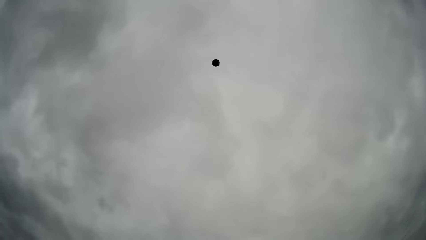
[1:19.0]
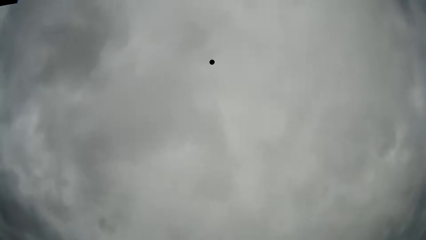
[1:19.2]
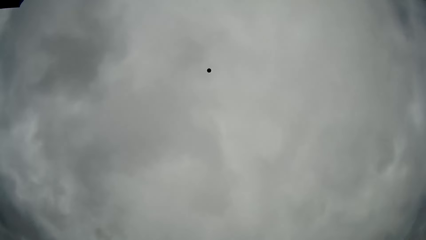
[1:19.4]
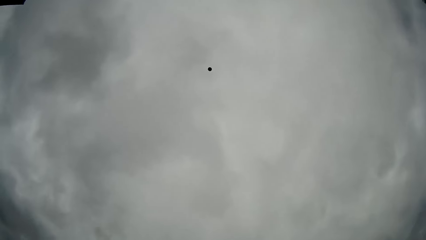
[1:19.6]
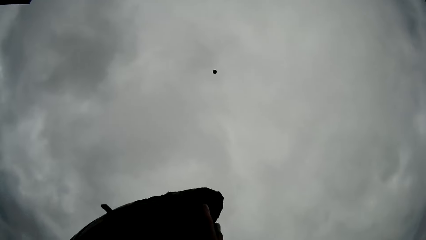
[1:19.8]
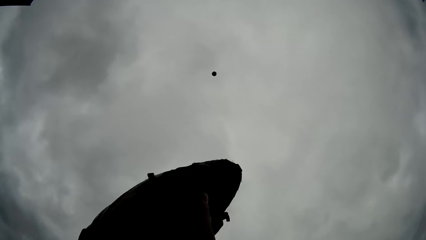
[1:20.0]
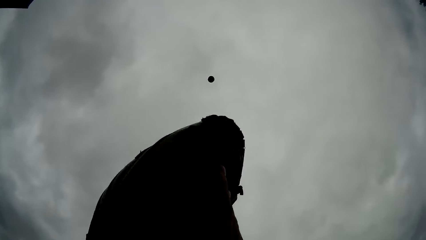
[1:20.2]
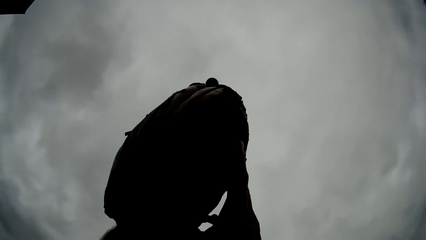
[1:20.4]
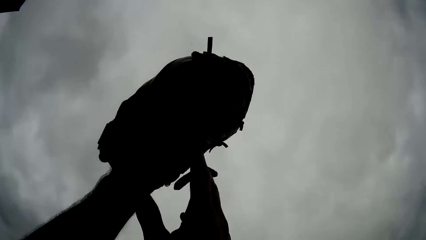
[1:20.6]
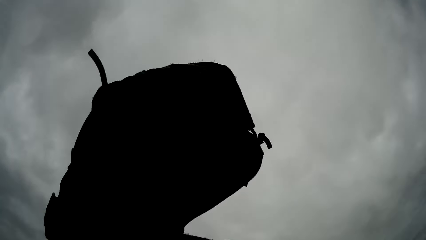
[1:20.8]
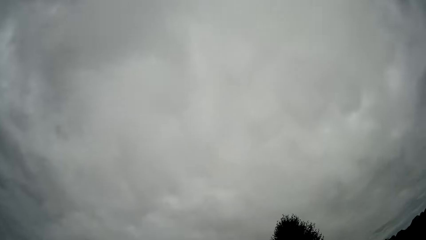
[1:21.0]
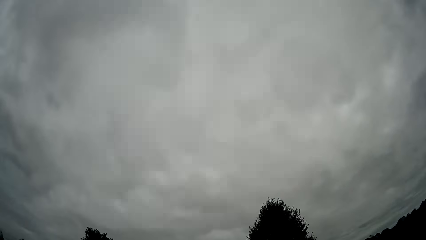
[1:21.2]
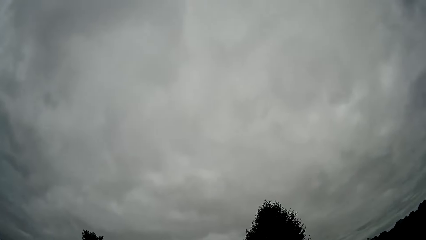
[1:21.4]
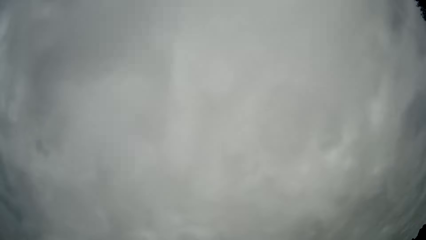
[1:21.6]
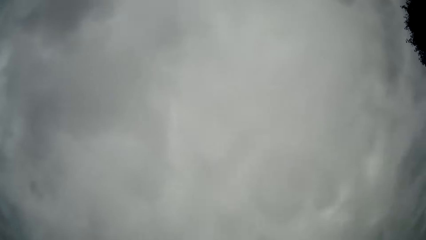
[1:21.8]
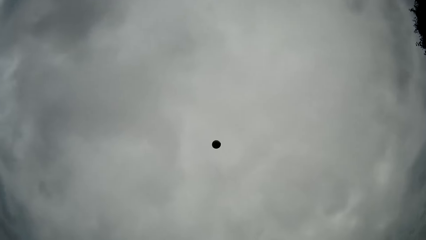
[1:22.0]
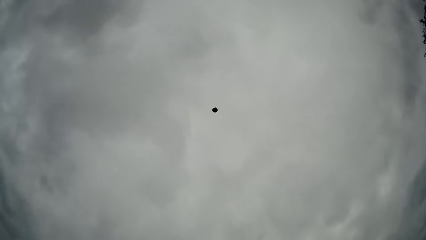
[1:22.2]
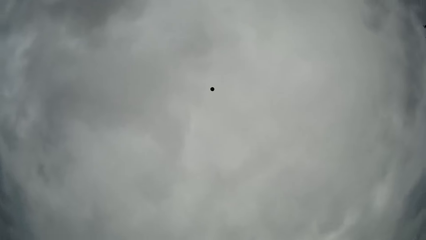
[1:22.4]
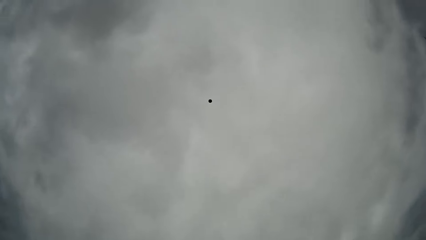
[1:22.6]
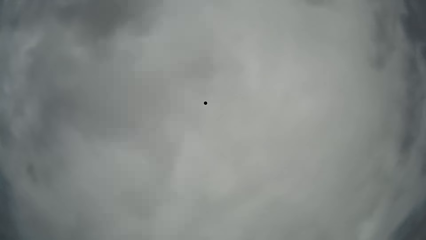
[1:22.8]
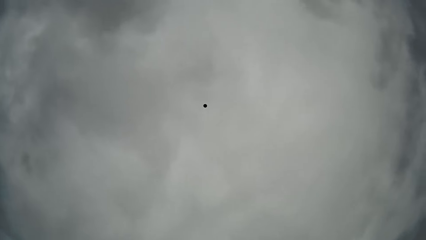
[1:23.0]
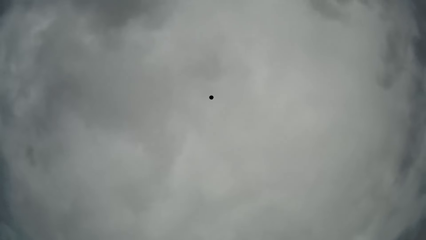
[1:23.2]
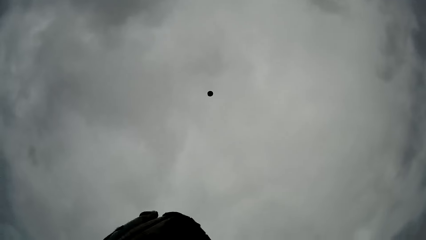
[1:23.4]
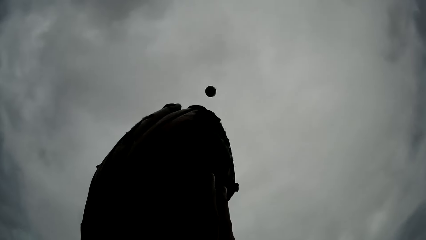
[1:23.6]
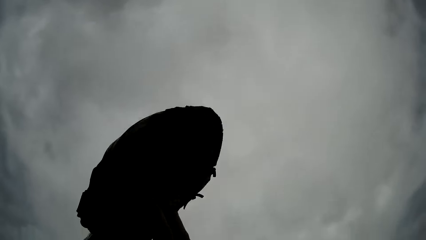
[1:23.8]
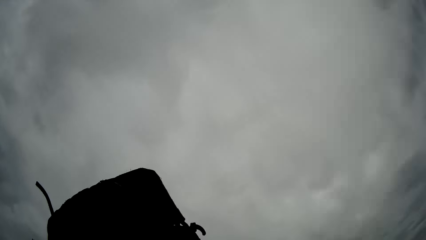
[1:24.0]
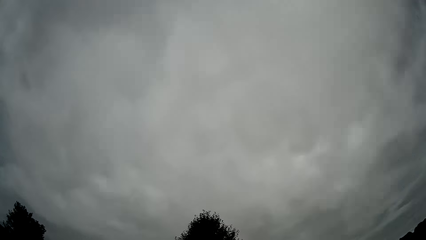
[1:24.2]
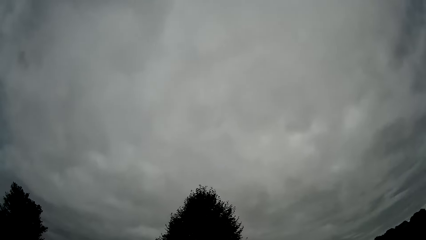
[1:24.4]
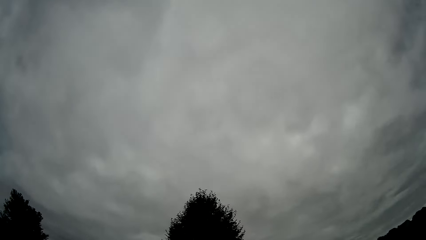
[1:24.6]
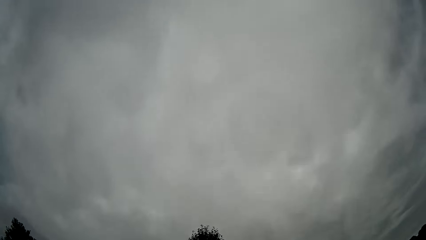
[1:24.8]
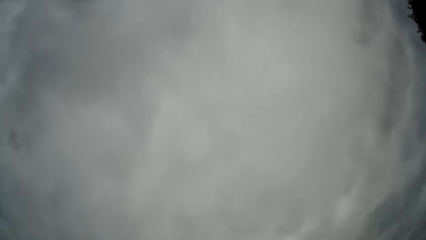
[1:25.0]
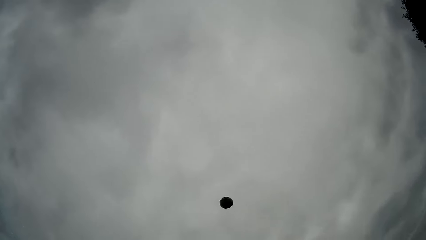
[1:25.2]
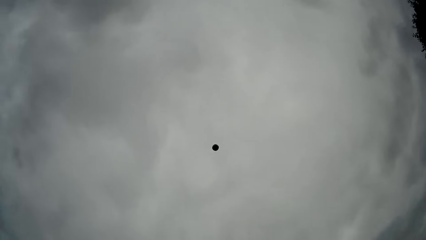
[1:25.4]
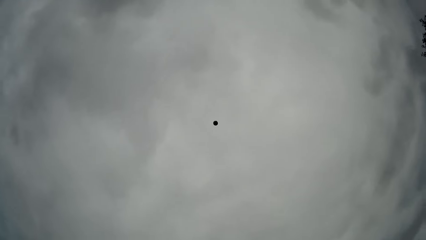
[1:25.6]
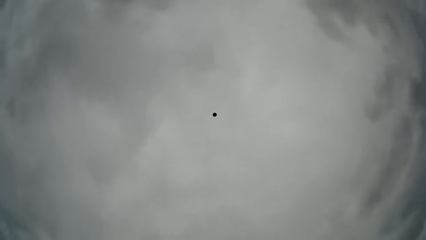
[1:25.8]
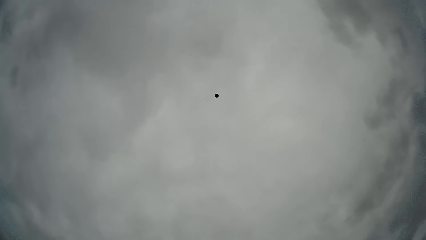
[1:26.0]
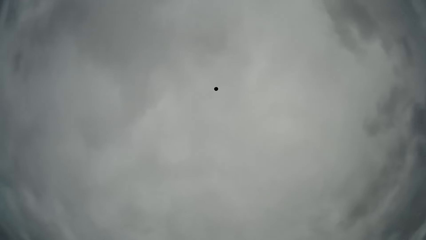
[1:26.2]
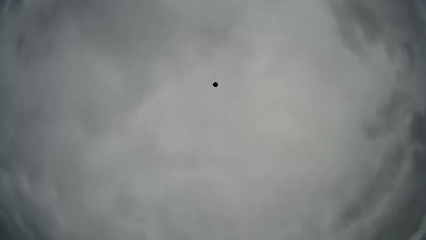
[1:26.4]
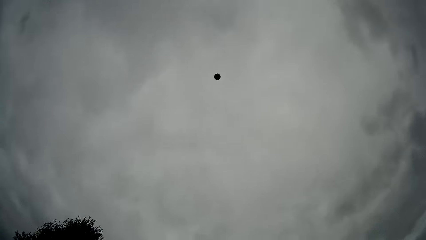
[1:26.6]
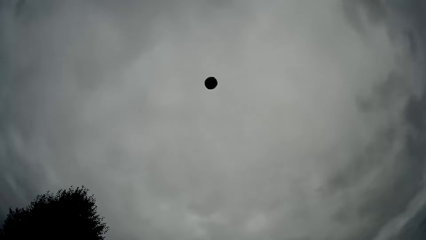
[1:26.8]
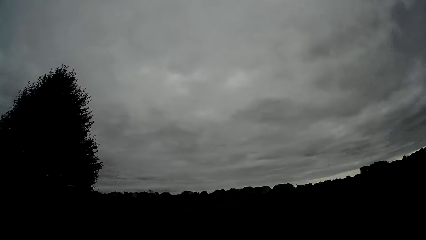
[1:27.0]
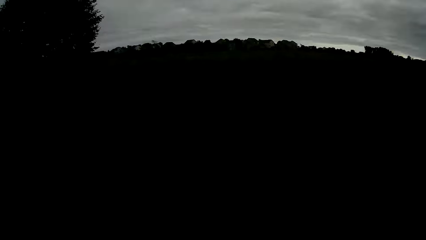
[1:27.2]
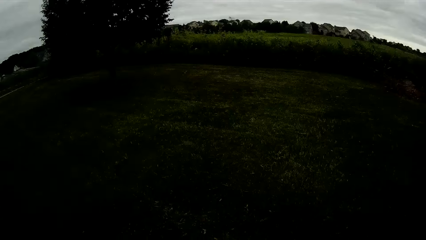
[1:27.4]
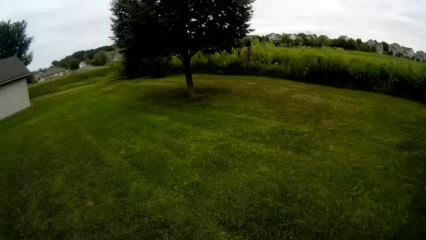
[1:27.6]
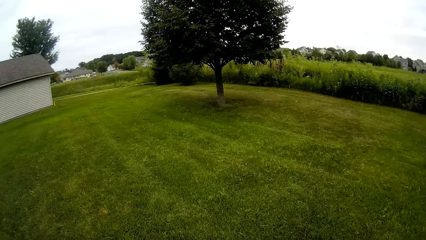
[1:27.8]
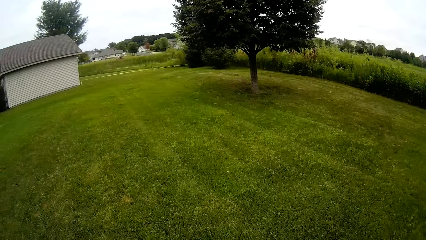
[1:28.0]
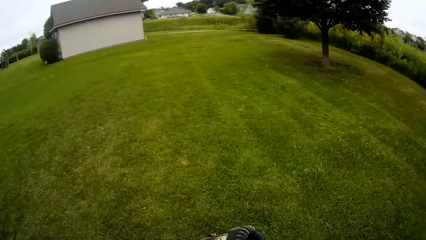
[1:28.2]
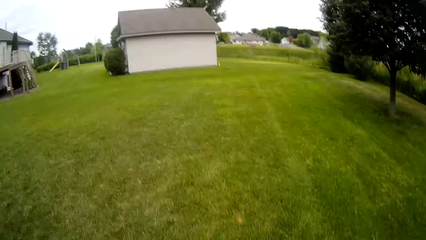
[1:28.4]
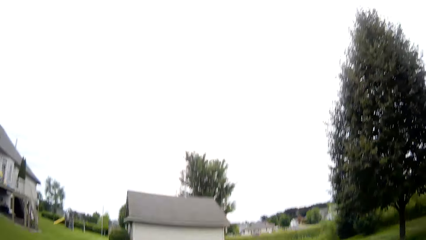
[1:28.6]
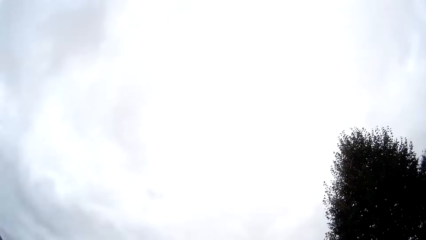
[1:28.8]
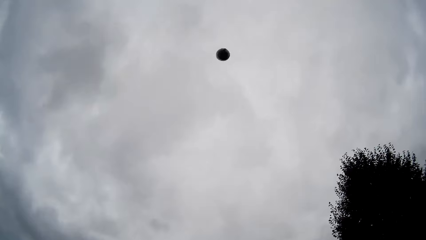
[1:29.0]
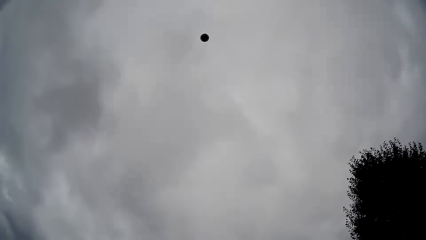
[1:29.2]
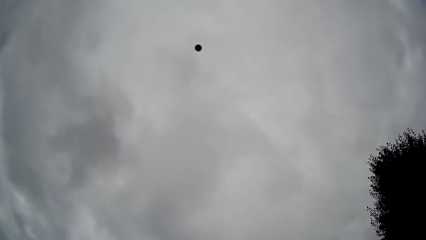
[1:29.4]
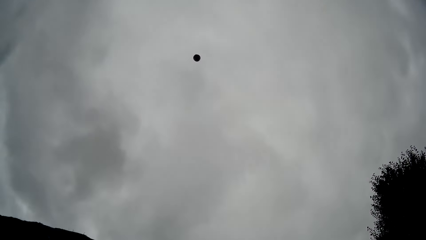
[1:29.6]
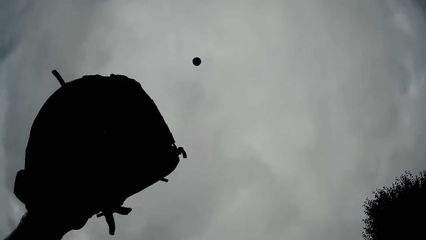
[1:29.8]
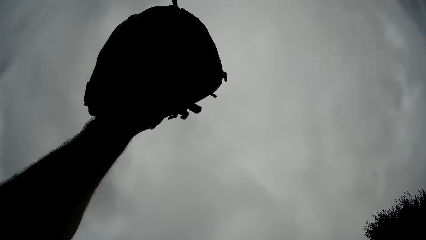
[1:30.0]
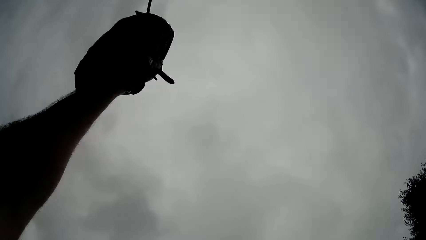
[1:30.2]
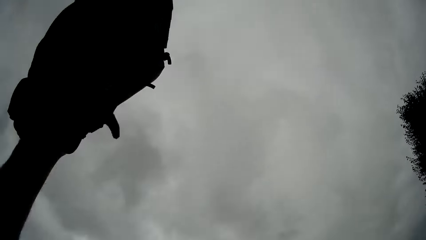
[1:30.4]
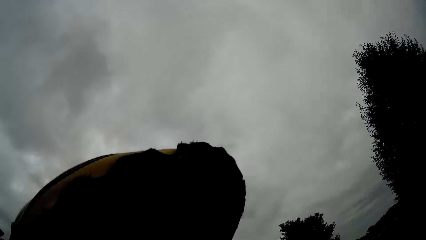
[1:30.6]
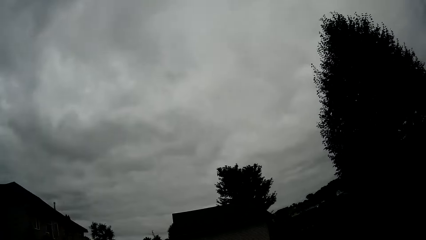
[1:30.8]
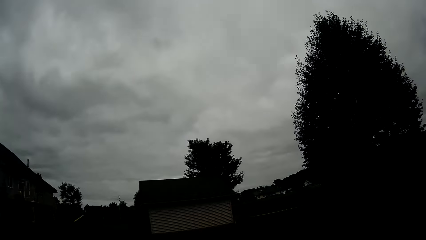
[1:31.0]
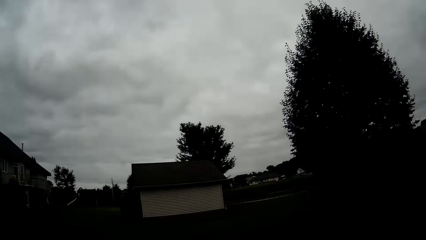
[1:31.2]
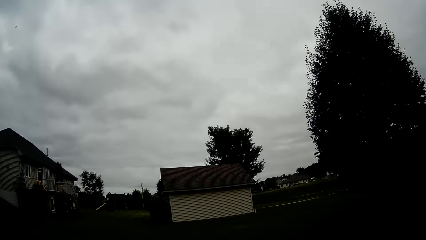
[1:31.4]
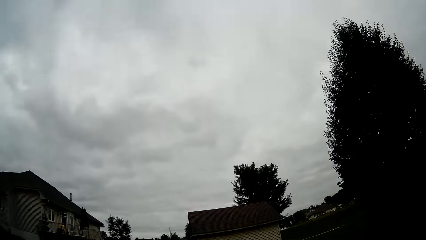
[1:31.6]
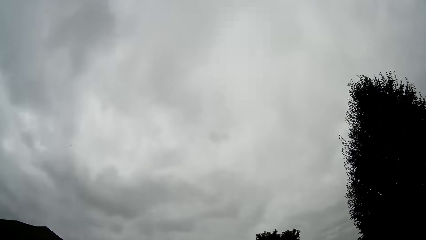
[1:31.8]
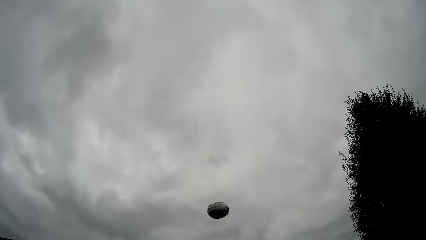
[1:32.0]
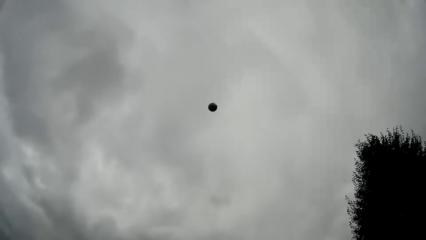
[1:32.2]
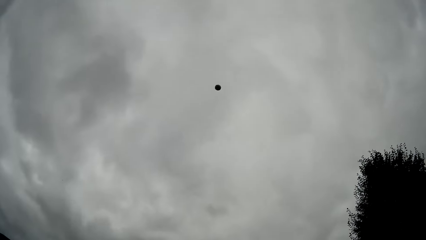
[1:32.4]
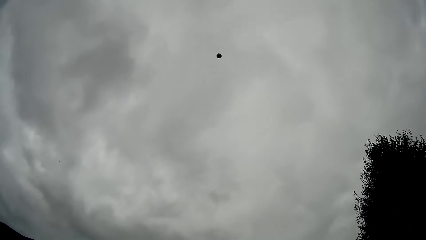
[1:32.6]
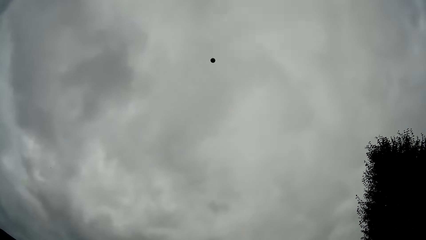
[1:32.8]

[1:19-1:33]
The camera wearer throws the baseball into the air. He catches the baseball with a baseball glove on his left hand. He throws the baseball into the air and catches the baseball with the baseball glove. He throws the baseball into the air and catches the baseball. He throws the baseball into the air and catches the baseball with the baseball glove. He throws the baseball into the air.

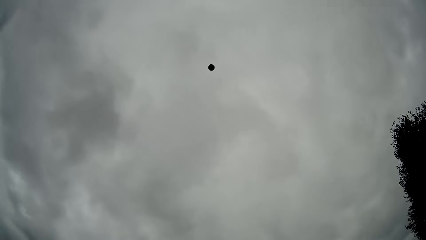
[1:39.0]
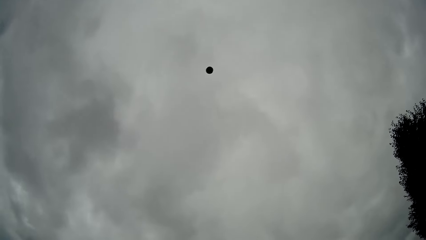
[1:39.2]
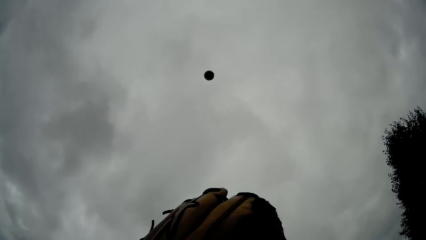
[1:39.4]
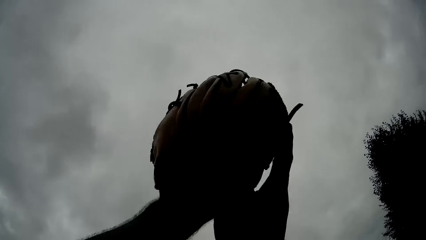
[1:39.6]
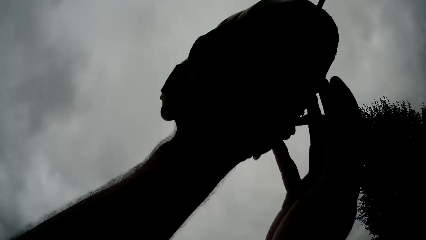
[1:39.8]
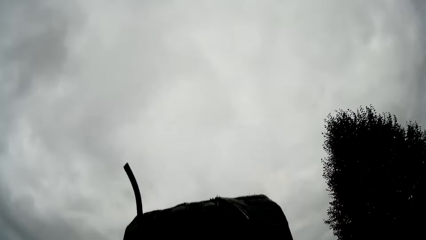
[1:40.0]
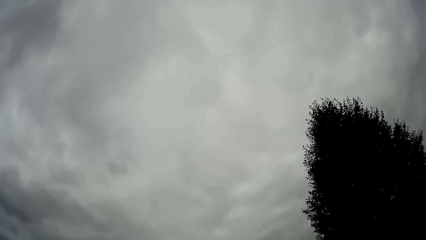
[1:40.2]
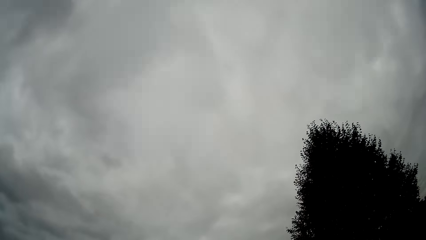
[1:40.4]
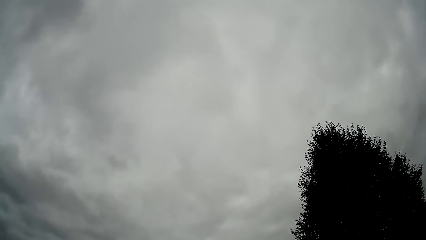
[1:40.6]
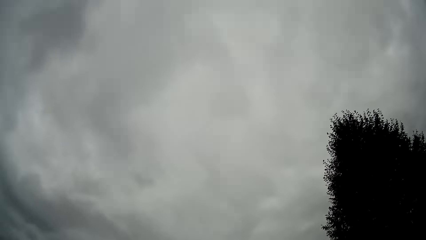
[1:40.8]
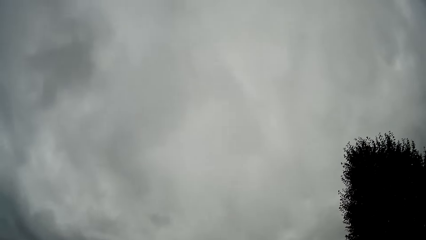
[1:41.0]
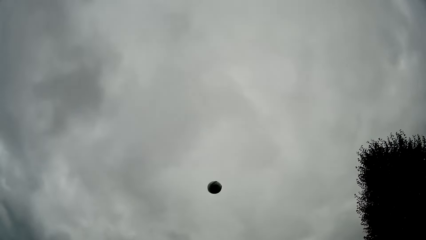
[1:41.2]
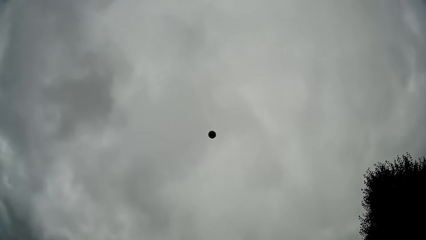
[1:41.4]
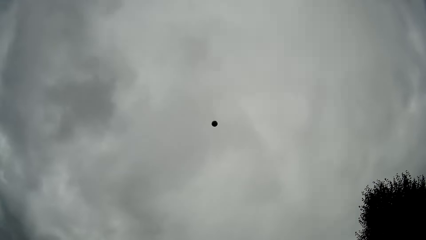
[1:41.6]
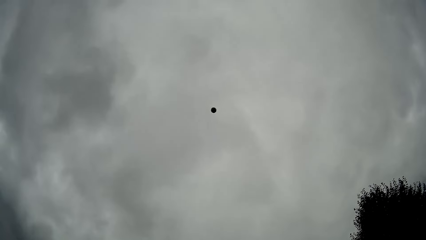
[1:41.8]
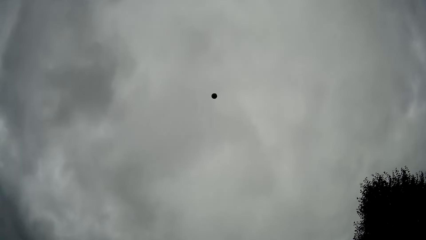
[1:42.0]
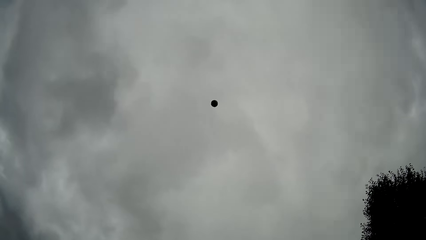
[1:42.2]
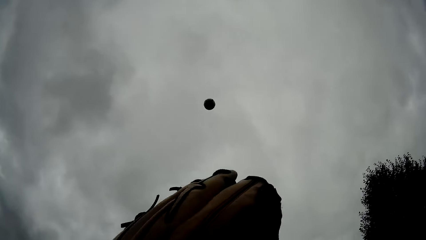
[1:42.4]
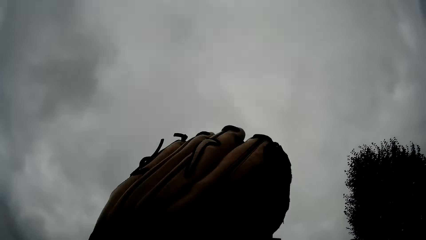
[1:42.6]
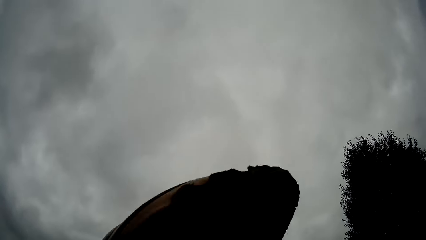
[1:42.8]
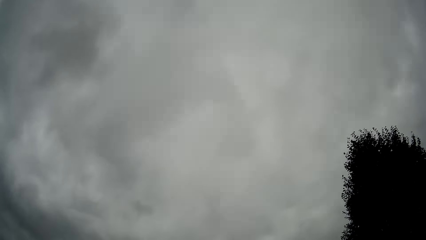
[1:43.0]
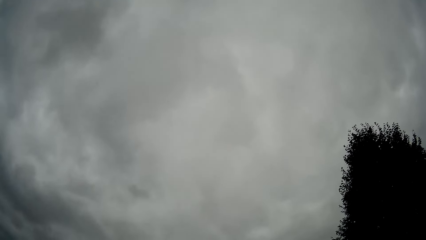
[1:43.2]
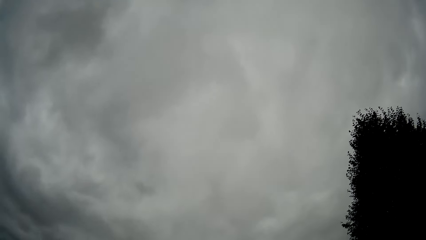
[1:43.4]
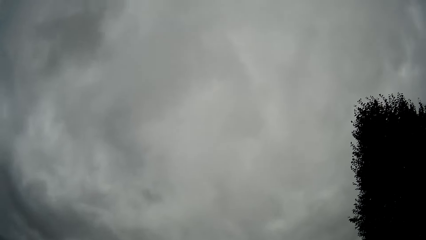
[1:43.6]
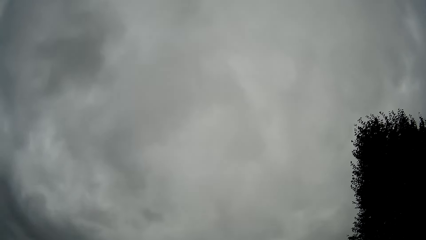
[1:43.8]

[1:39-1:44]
The camera wearer throws the baseball into the air and catches the baseball with the baseball glove. He throws the baseball into the air and catches the baseball with the baseball glove.
